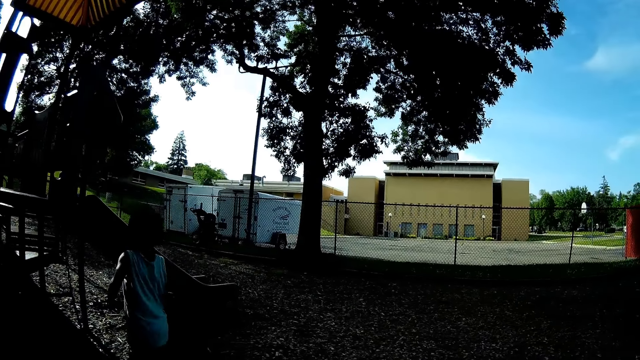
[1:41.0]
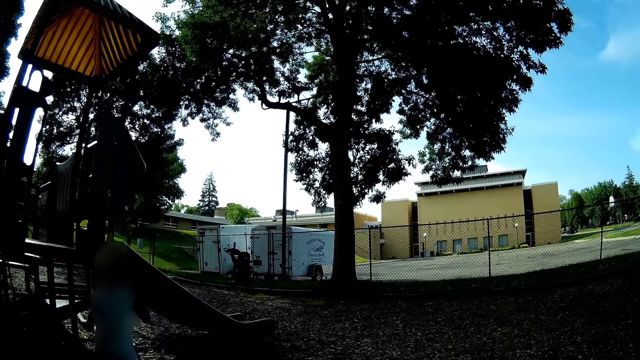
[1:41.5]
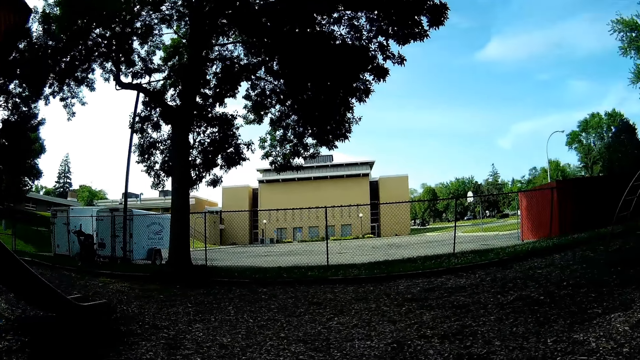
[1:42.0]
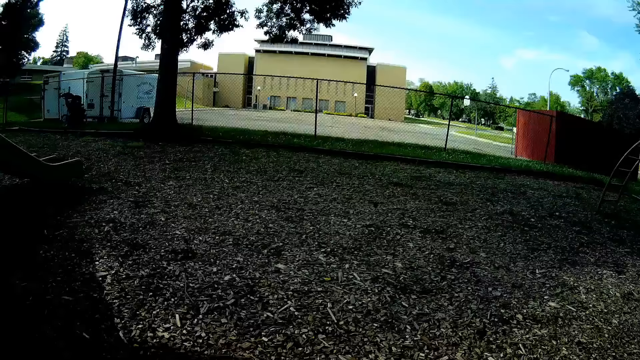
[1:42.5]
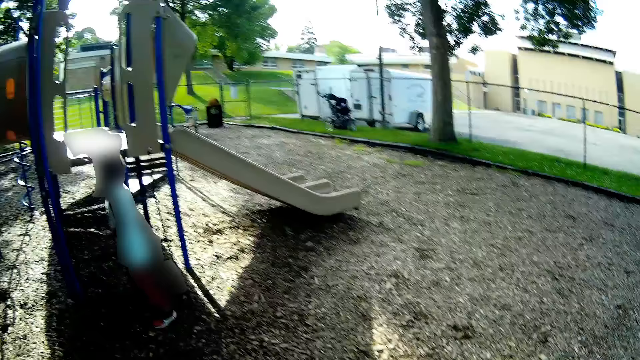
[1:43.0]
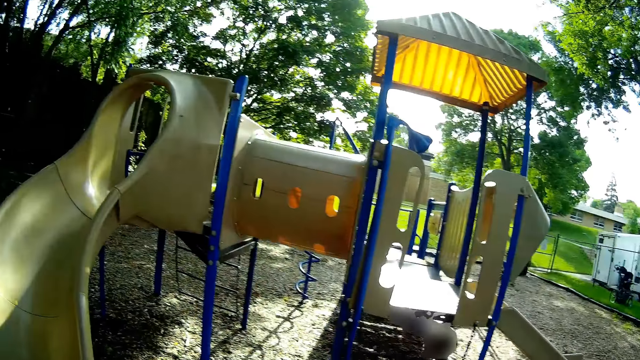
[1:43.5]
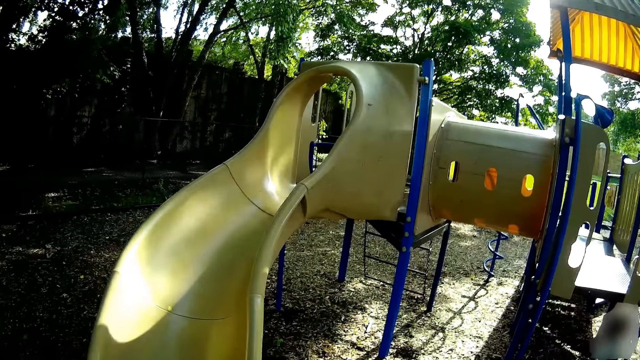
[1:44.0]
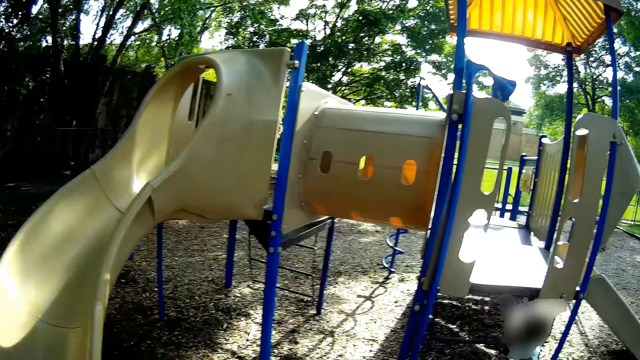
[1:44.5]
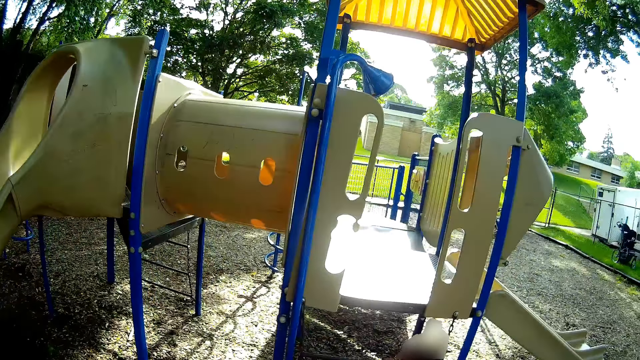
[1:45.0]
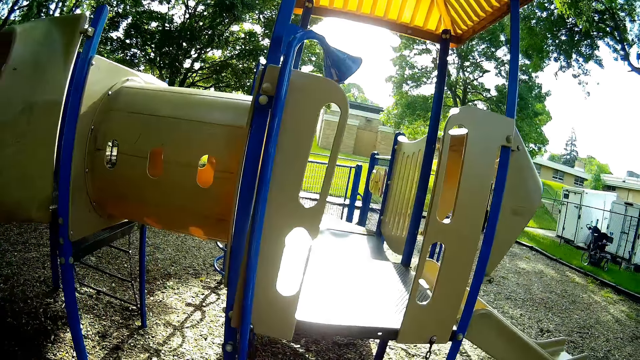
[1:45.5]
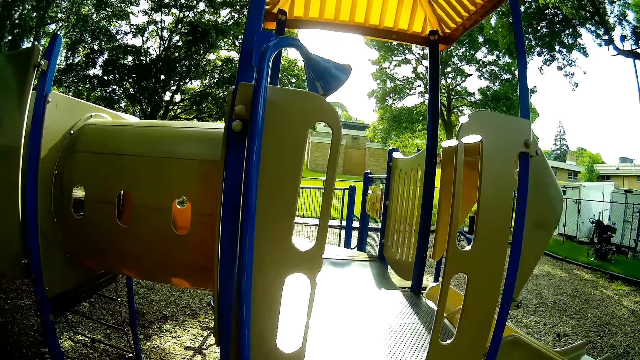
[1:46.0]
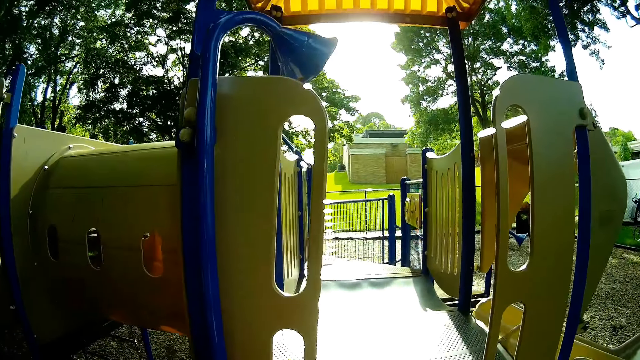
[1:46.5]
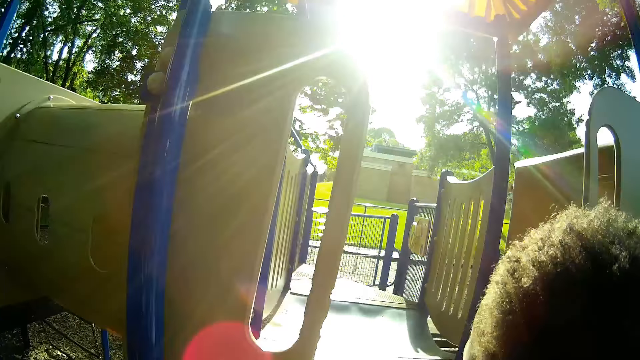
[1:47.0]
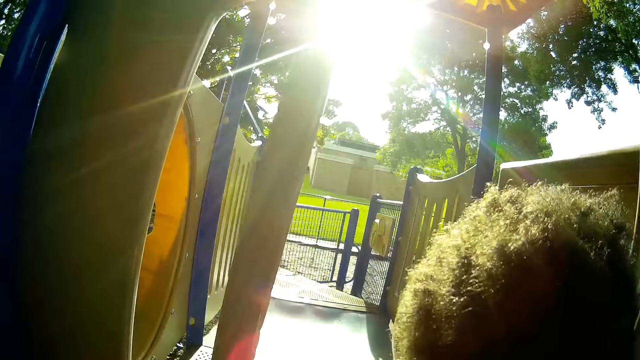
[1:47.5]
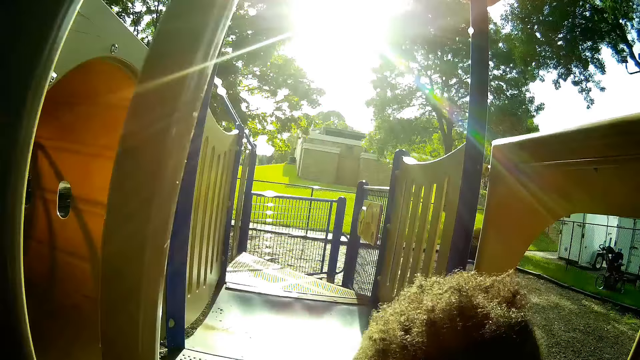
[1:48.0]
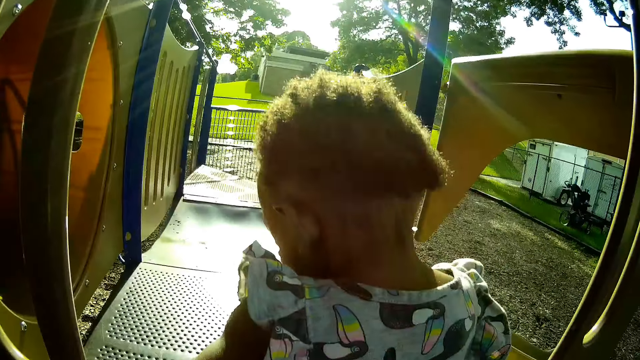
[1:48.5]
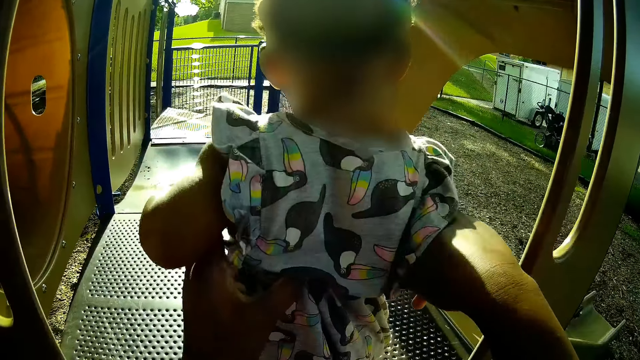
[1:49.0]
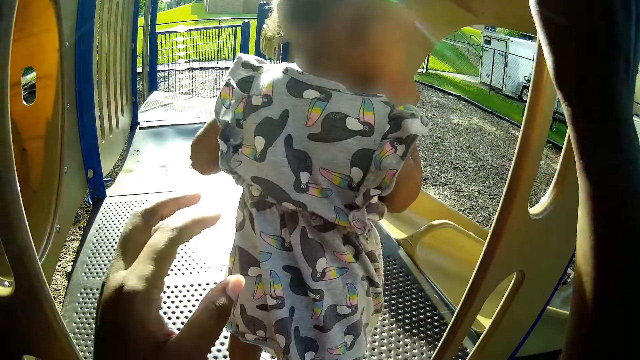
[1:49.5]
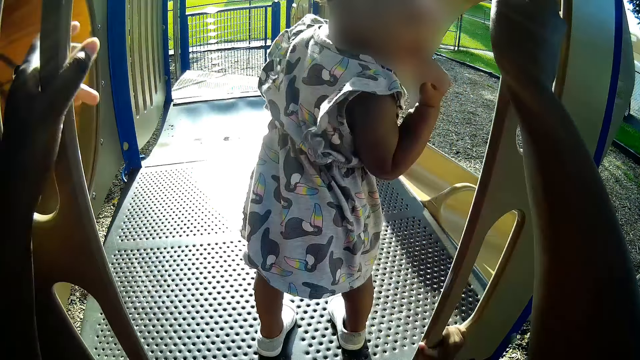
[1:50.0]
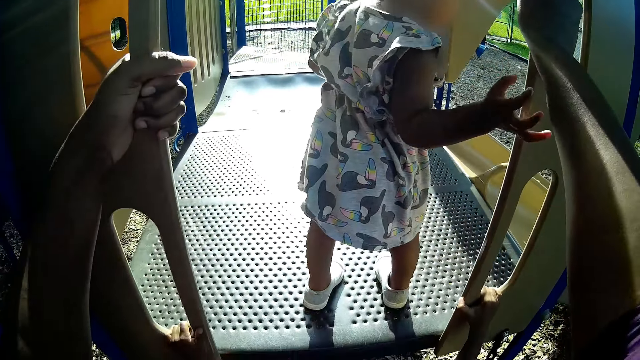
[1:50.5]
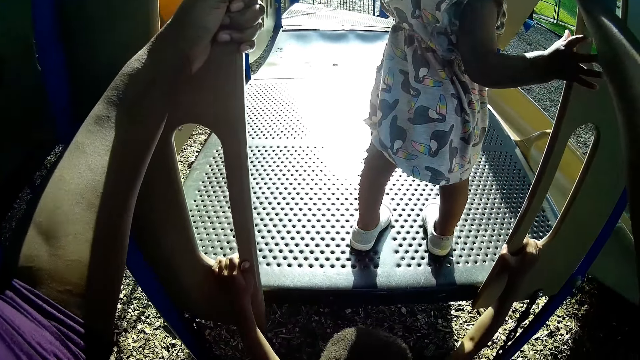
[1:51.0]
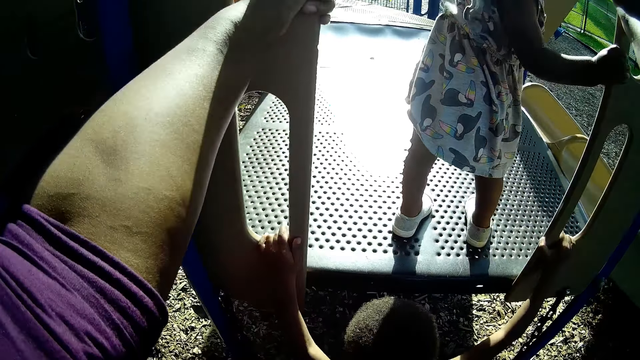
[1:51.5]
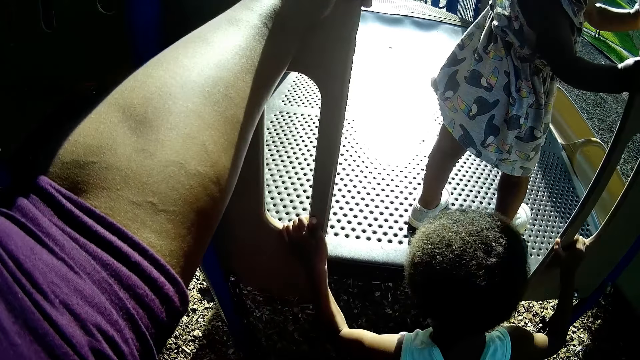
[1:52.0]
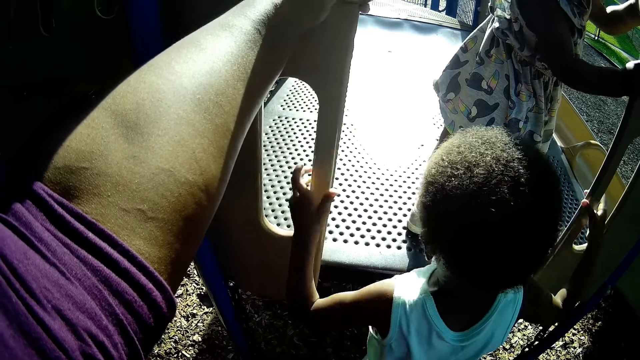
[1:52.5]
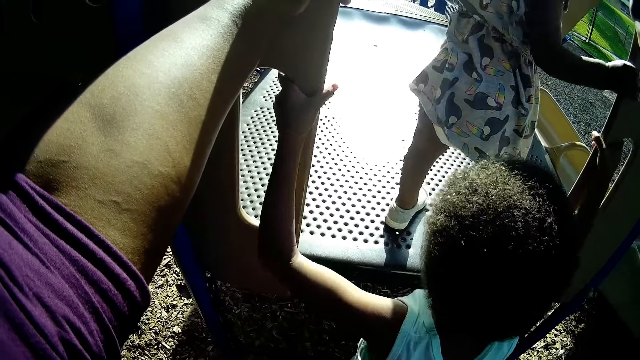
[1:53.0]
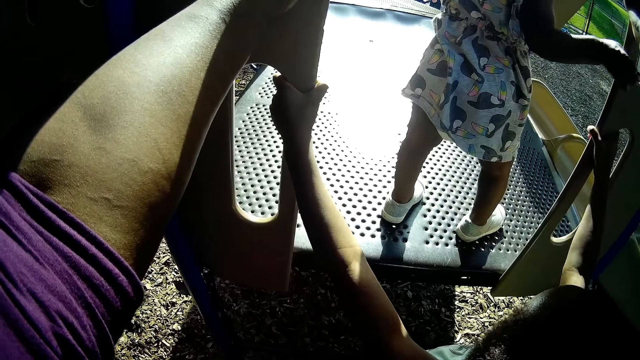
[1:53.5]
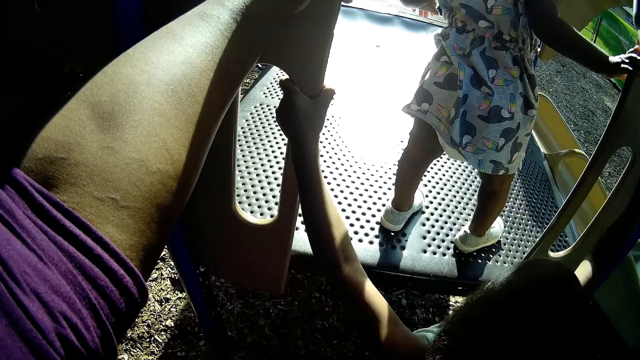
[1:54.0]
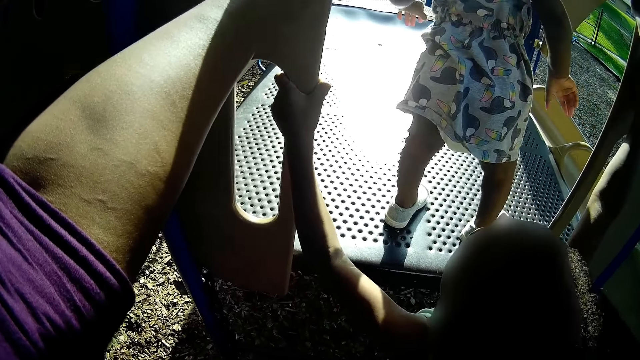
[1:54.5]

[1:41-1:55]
The camera wearer speaks to a baby. They look around. They walk towards the slide. They place another baby on a playground slide with both hands. The first baby speaks to the camera wearer. The camera wearer looks at the other baby and holds the slide. The first baby climbs the slide. The camera wearer speaks to the first baby.

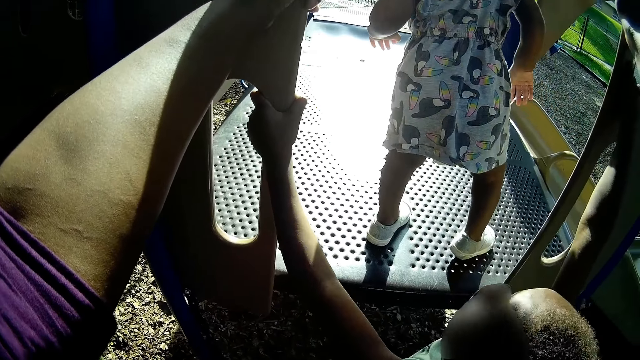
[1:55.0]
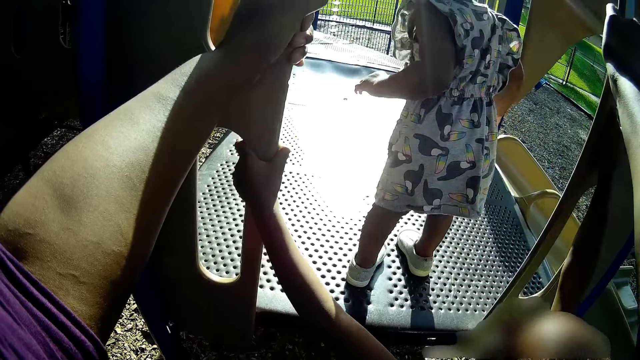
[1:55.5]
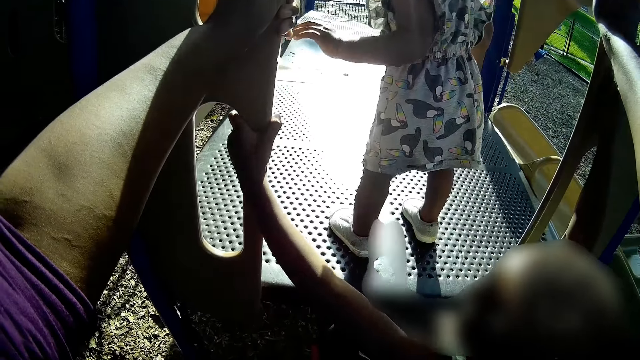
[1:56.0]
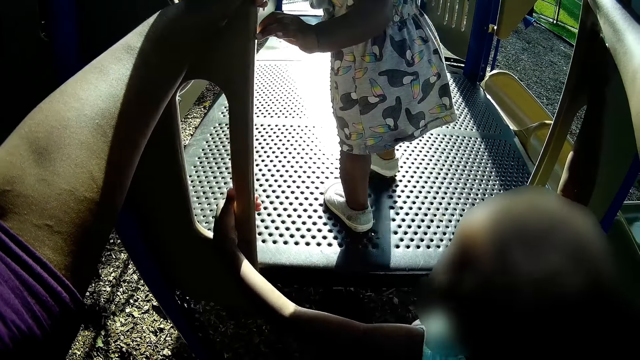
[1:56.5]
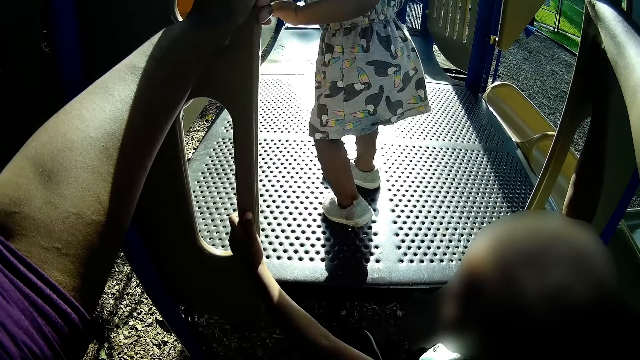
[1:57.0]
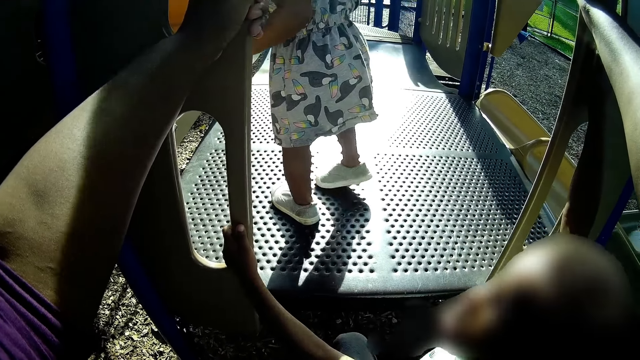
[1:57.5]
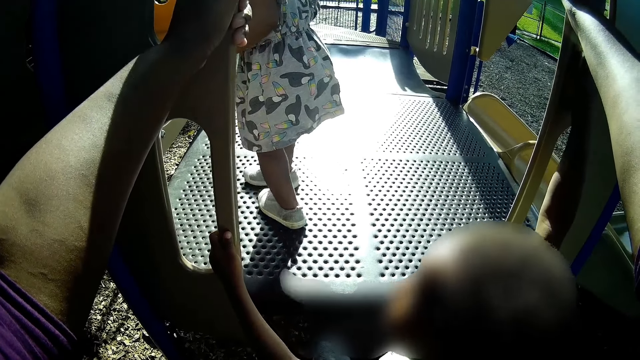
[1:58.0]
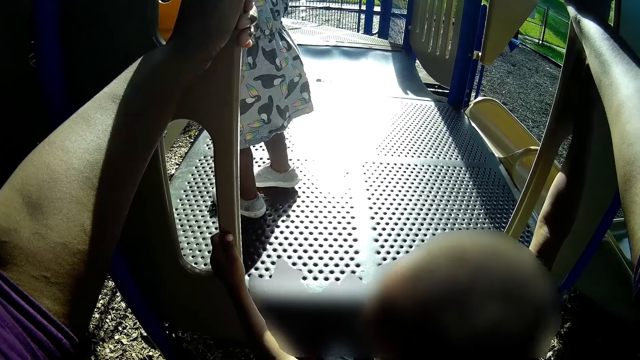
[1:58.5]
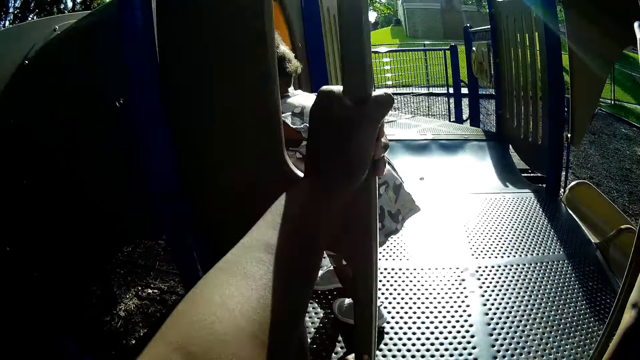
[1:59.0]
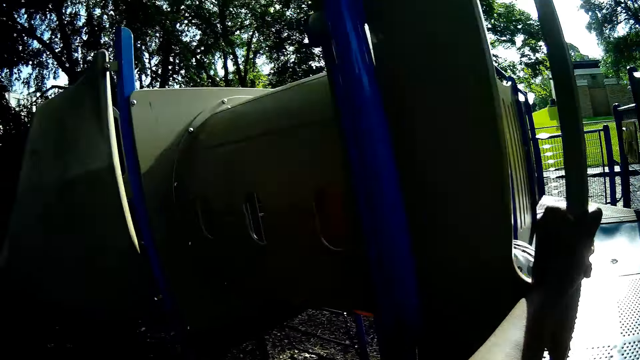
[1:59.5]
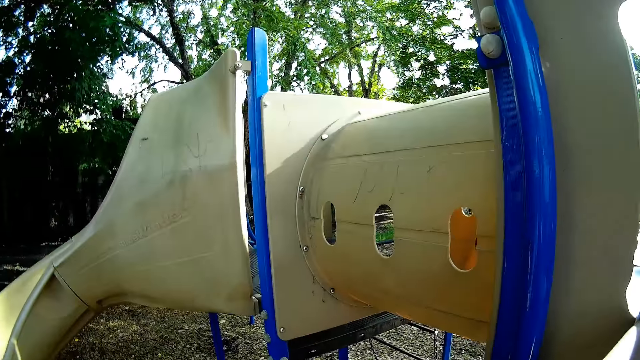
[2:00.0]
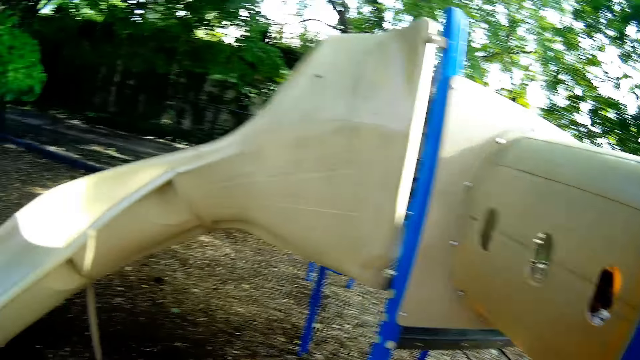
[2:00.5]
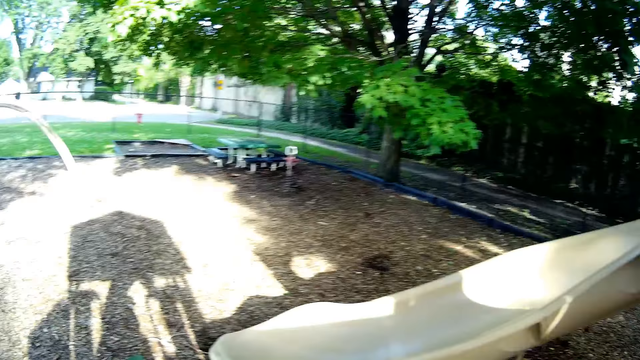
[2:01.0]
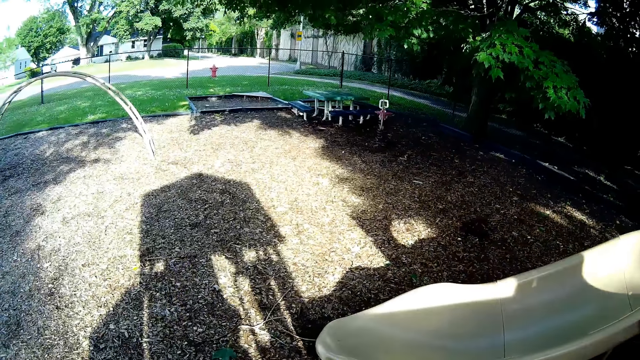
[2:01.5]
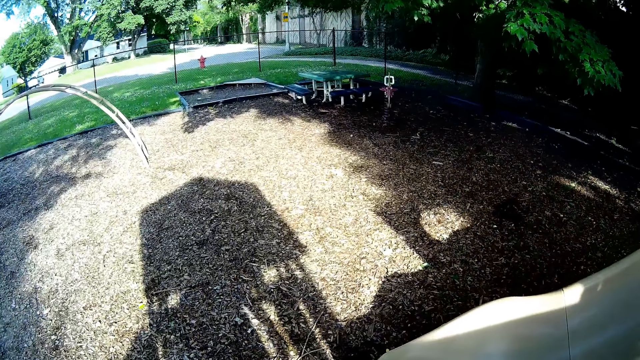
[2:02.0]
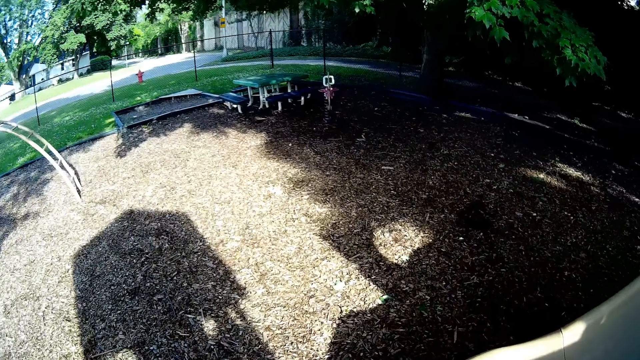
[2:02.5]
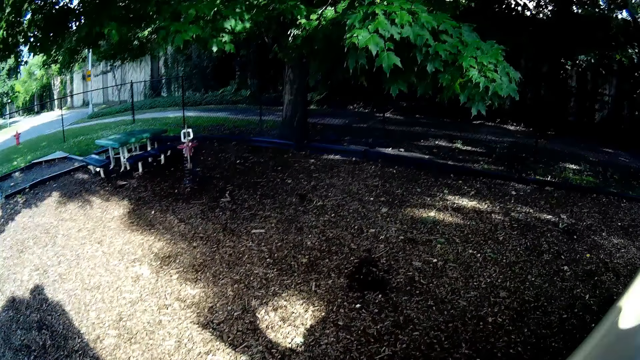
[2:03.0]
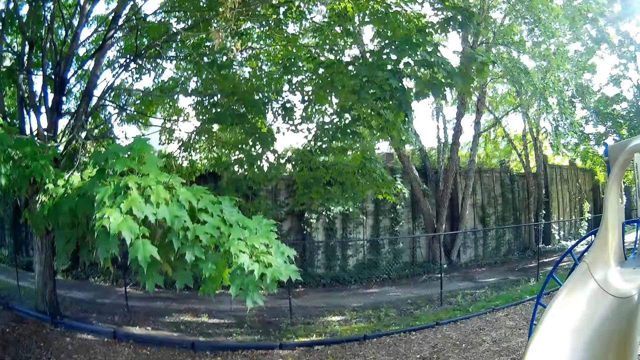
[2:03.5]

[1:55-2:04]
A baby speaks to the camera wearer. The camera wearer speaks to the baby. They look at another baby. They look around. They walk.
